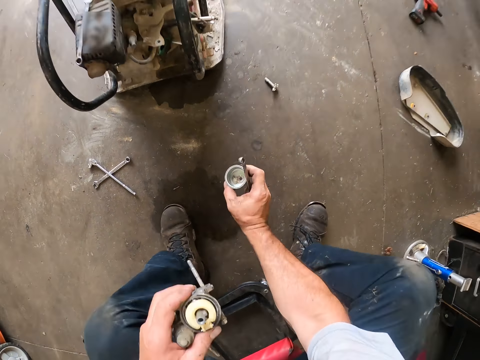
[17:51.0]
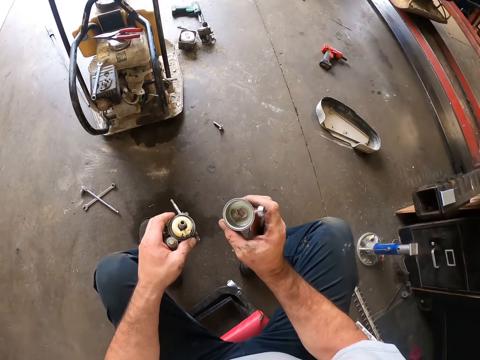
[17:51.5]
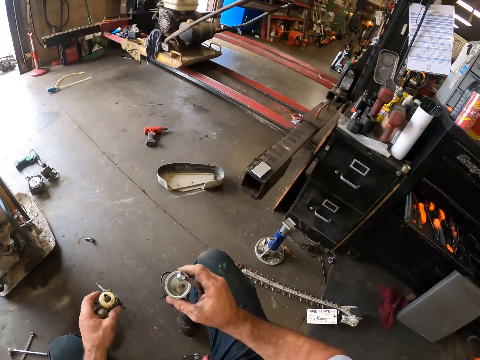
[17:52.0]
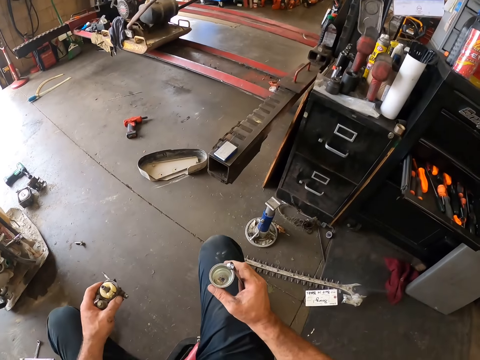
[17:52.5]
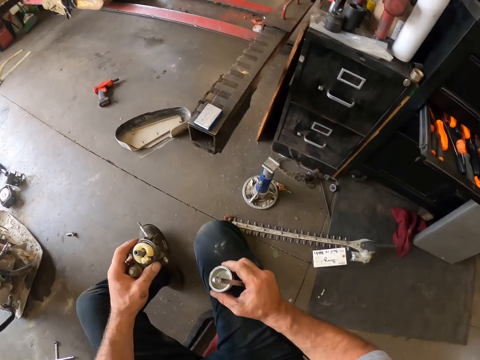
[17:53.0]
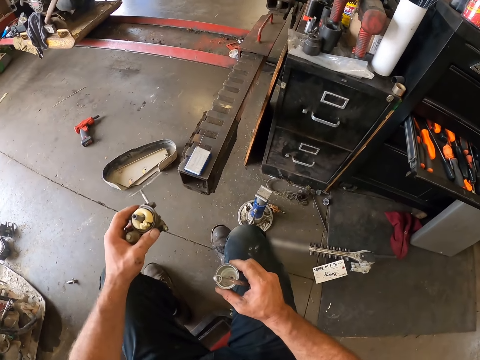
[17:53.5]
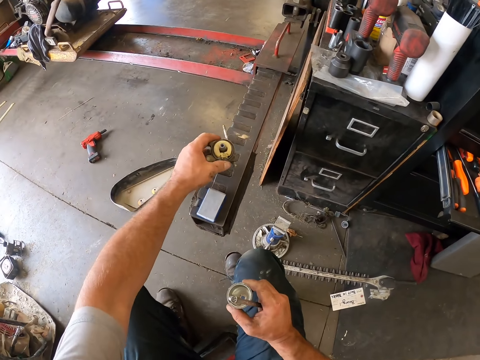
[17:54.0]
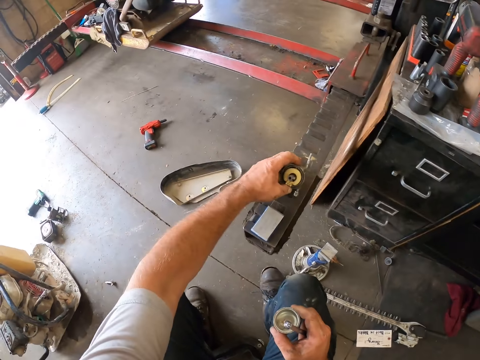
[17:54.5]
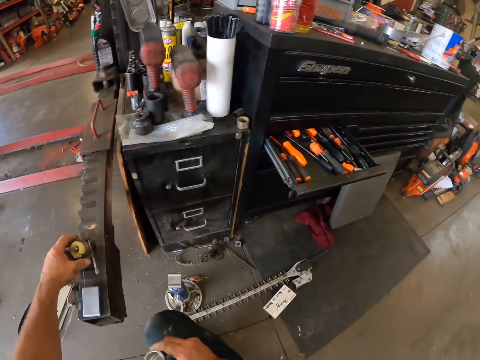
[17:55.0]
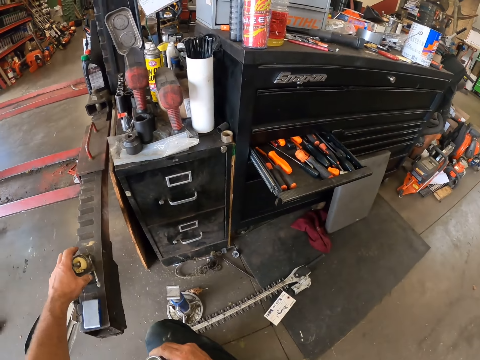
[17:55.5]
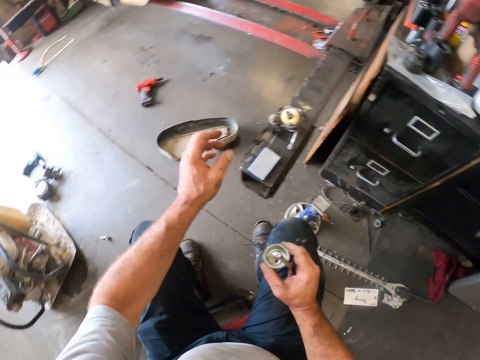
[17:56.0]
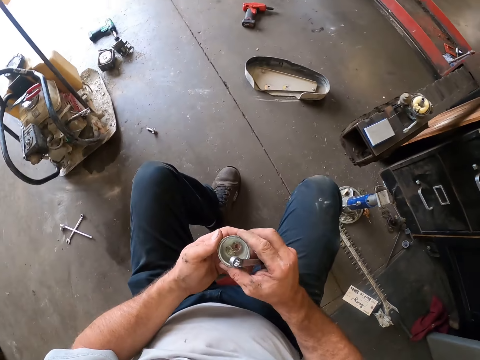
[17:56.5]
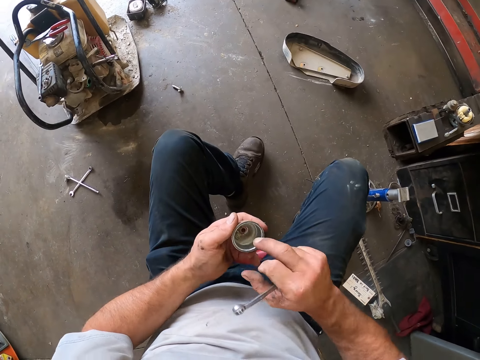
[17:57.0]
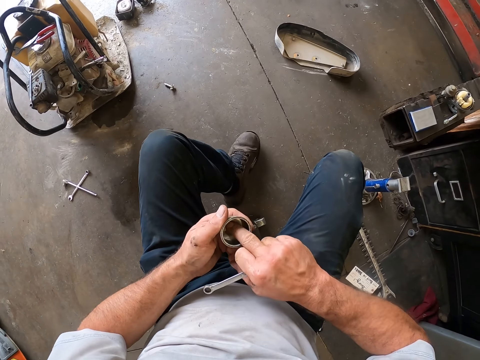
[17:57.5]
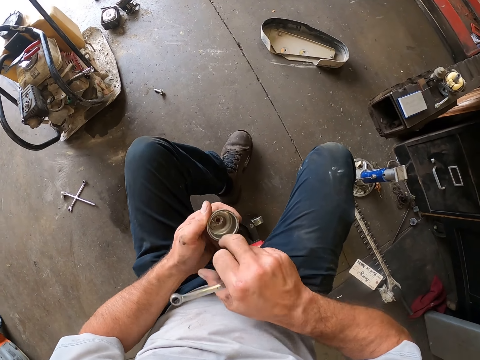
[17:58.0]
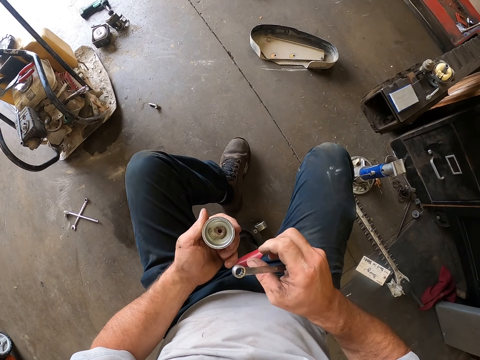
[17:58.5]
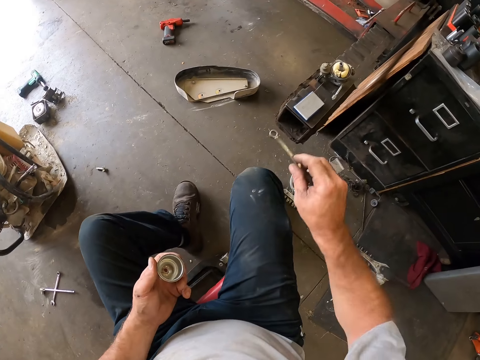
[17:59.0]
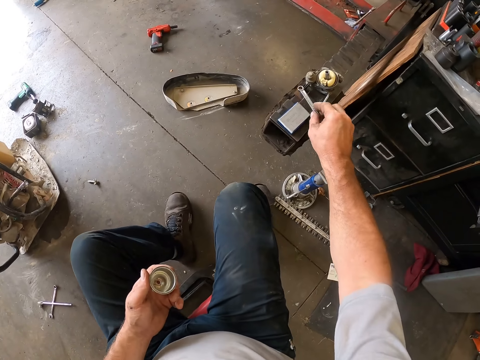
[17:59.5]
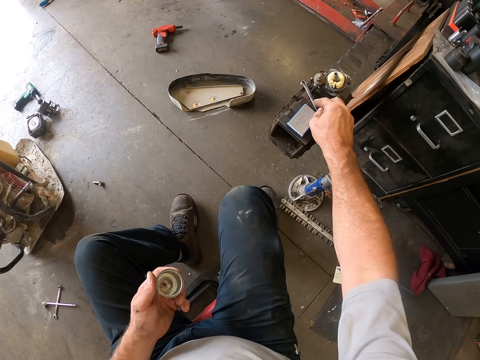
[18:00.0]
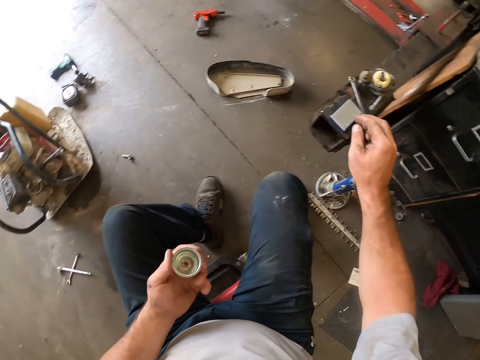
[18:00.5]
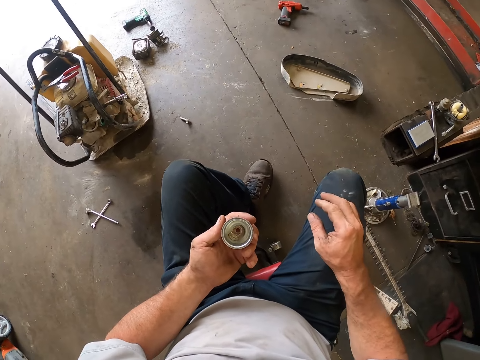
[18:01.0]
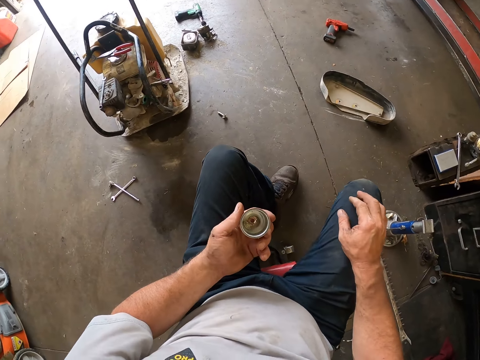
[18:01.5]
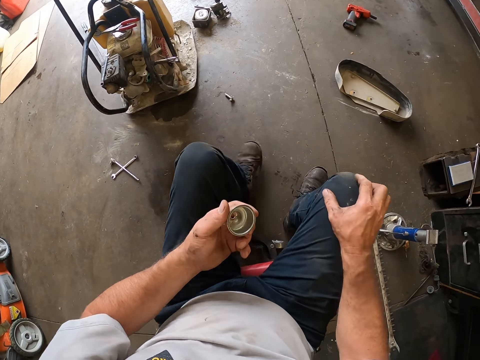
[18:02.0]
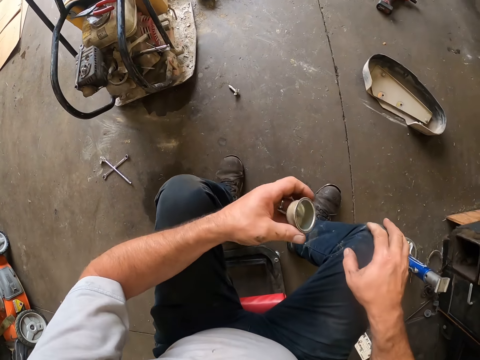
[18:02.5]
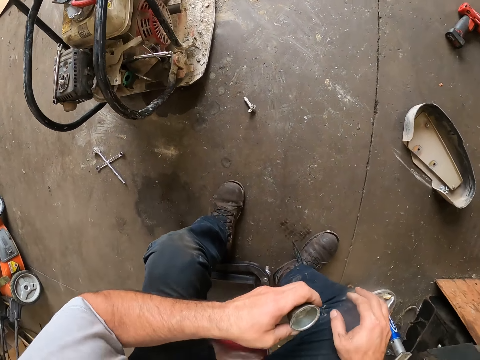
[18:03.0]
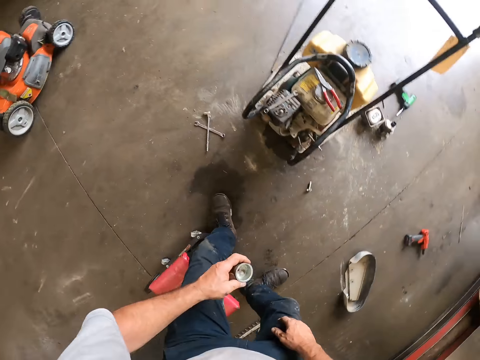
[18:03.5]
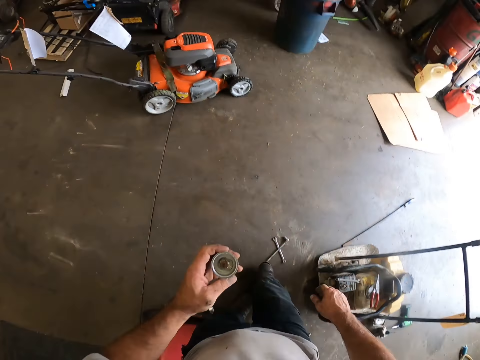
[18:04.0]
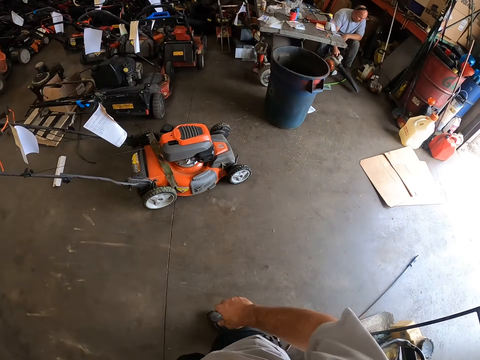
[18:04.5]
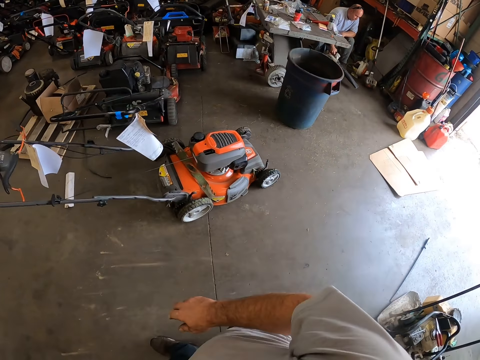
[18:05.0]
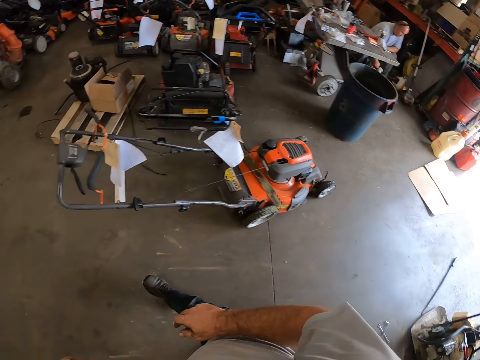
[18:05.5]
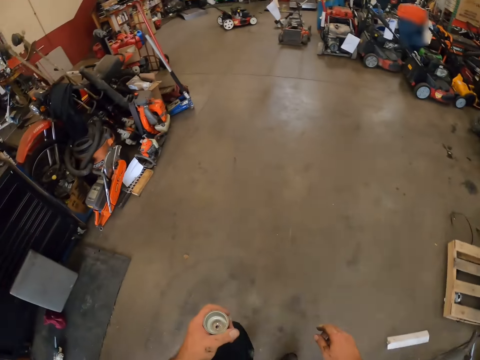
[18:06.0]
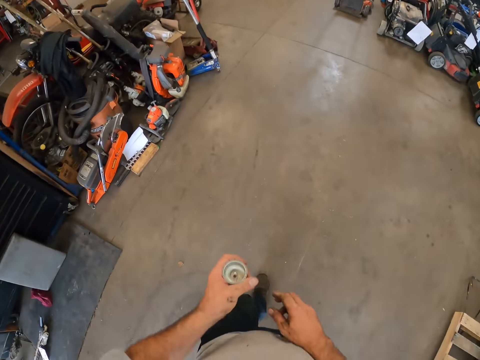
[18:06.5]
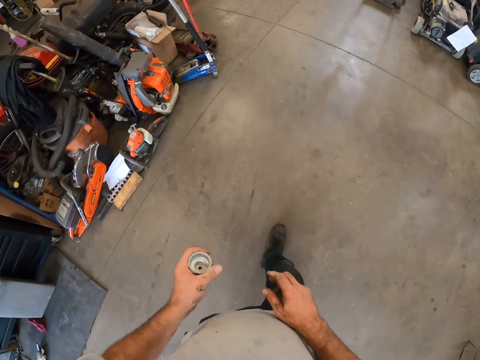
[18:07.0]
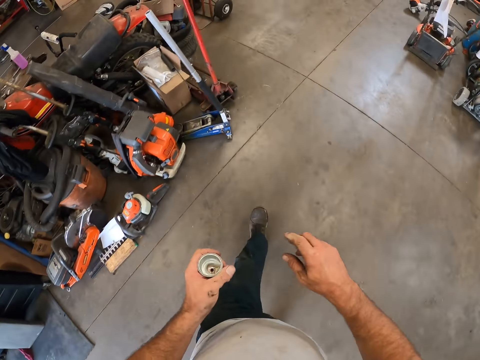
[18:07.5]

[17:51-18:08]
The camera wearer turns around. He places the carburetor on a car lift with his left hand. He wipes the carburetor cup in his left hand with his right hand. He holds the metal cup with both hands. He puts his finger in the metal cup. He removes something from the metal cup with his finger. He places the combination spanner on the car lift. He holds his knee. He stands up. He walks around the workshop.

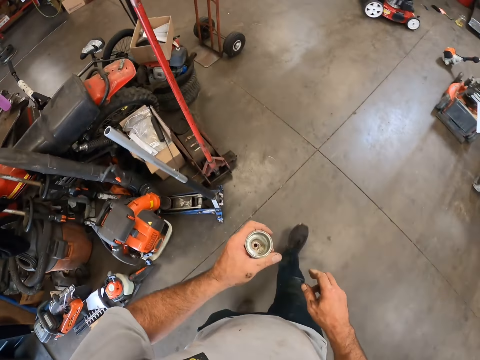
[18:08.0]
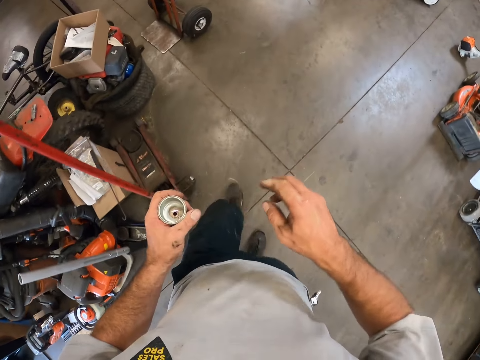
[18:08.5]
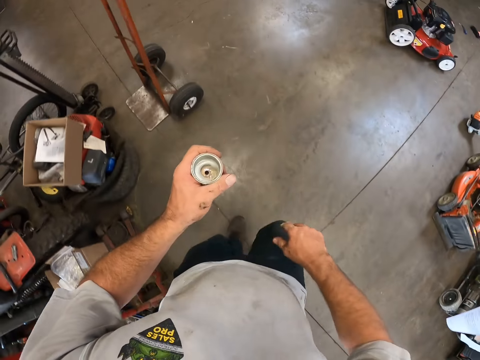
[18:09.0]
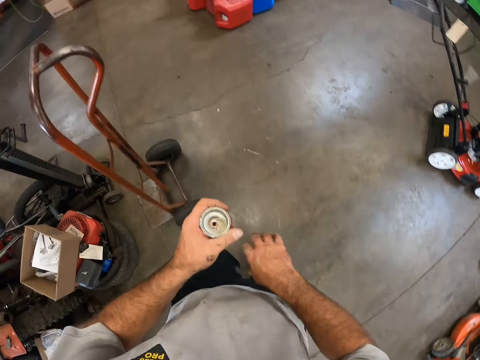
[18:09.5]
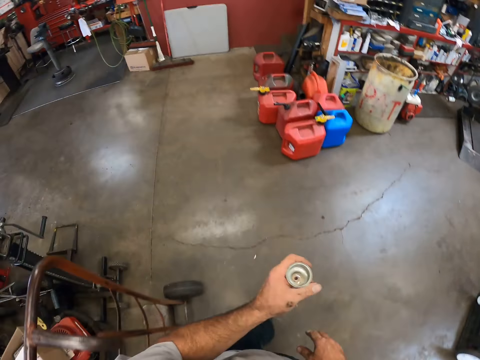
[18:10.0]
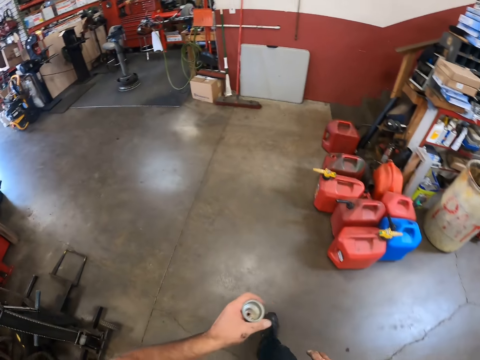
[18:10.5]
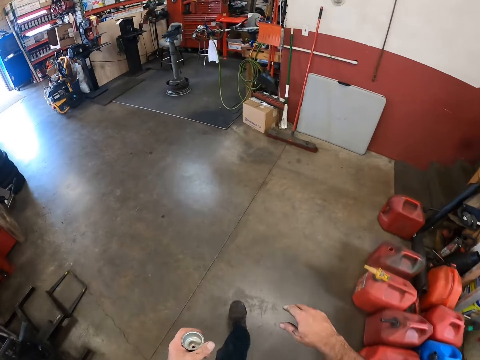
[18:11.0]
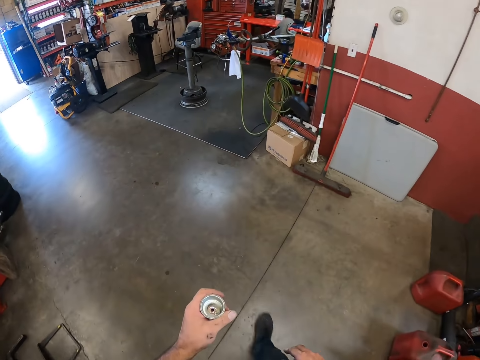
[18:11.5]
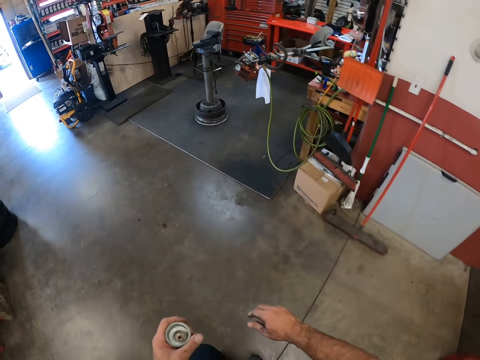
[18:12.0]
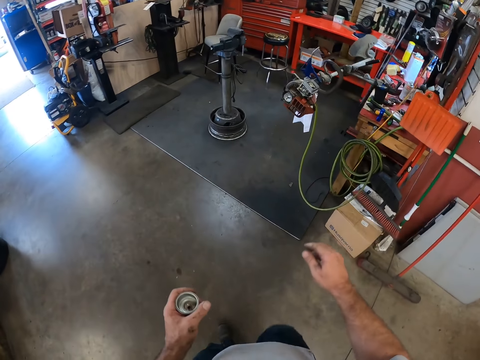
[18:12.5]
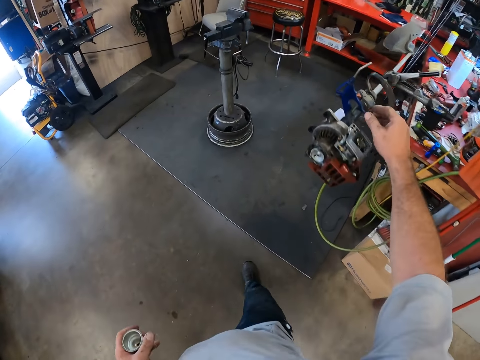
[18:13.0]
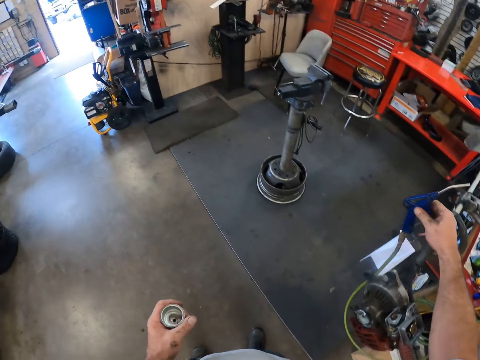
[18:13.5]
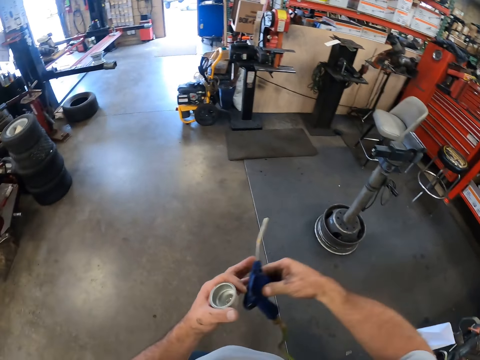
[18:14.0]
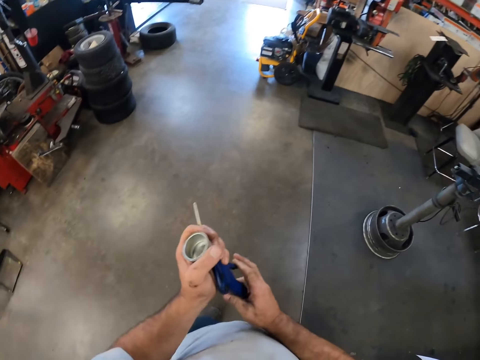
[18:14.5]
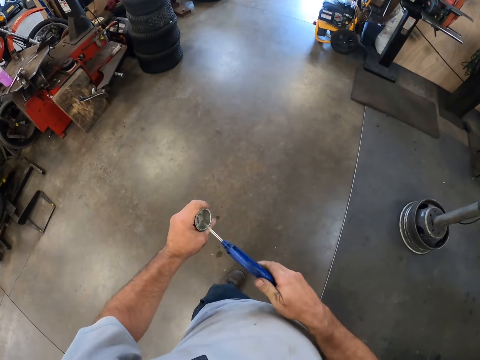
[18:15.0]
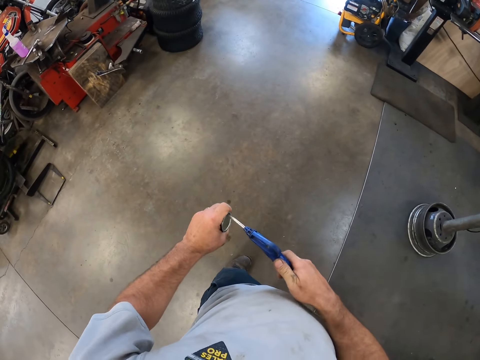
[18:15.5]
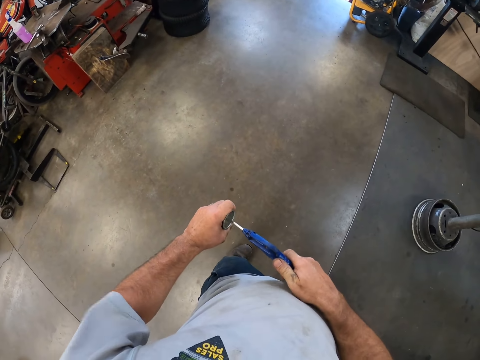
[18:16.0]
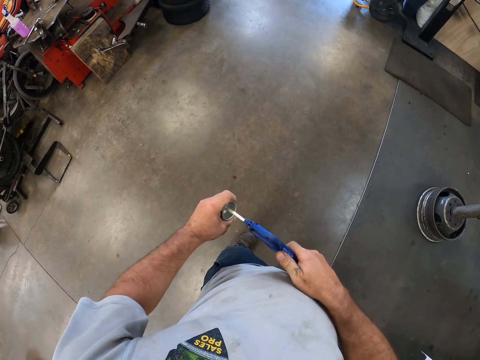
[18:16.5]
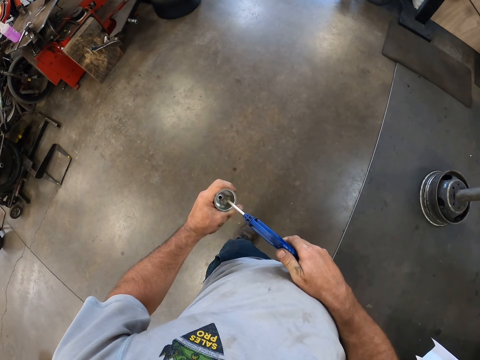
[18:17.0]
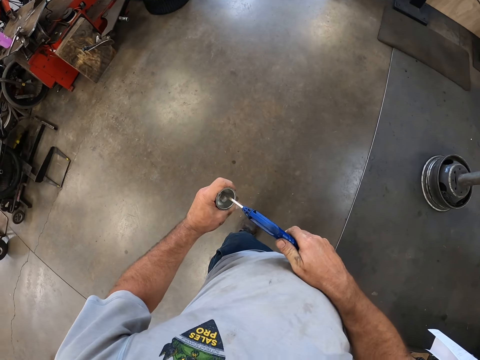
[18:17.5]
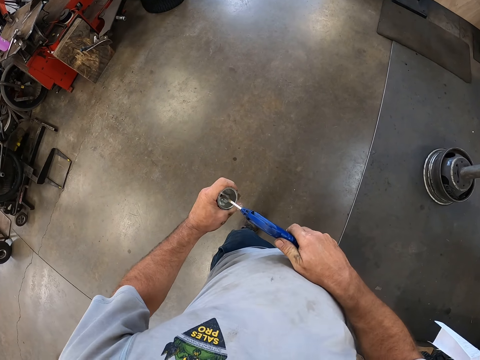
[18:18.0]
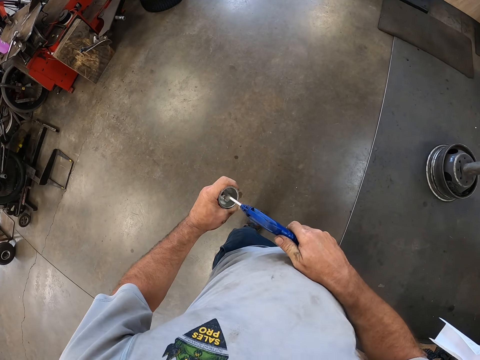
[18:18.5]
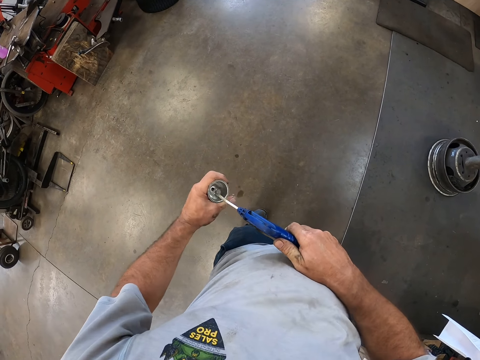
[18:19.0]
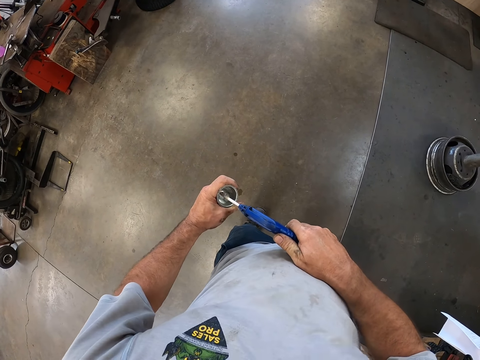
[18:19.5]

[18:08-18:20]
The camera wearer picks up an air blow gun from a grass trimmer on a table clamp with his right hand. He blows the carburetor cup in his left hand with the air blow gun in his right hand.
